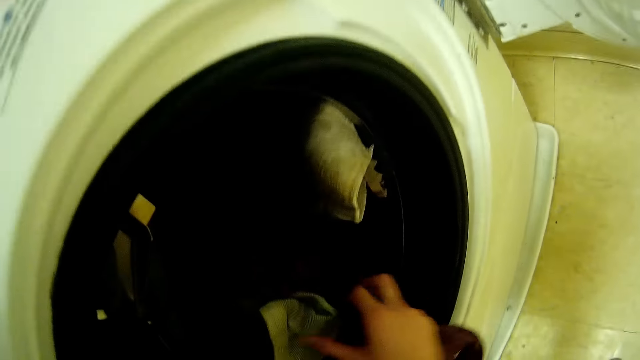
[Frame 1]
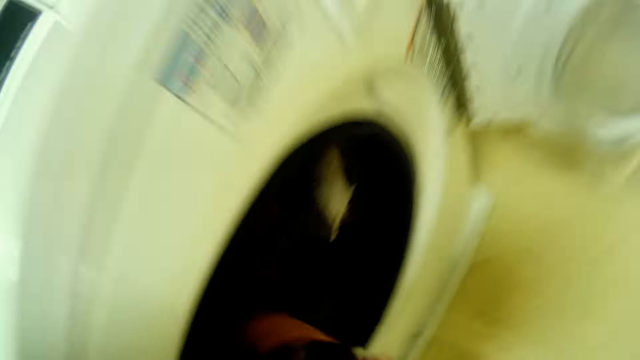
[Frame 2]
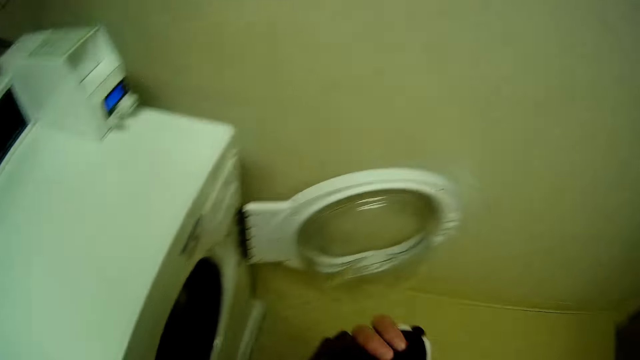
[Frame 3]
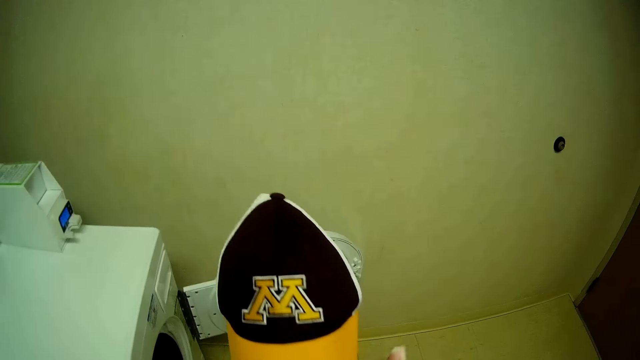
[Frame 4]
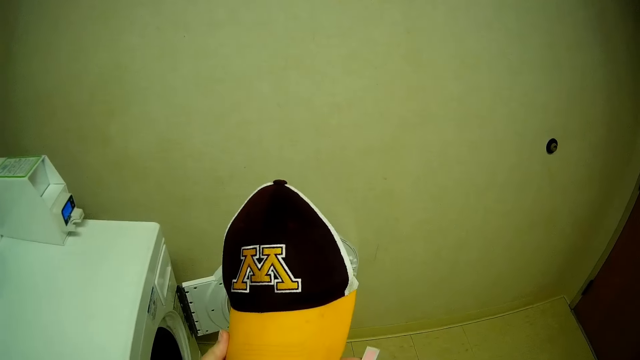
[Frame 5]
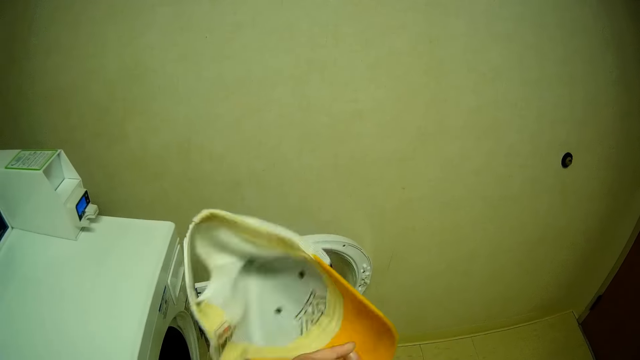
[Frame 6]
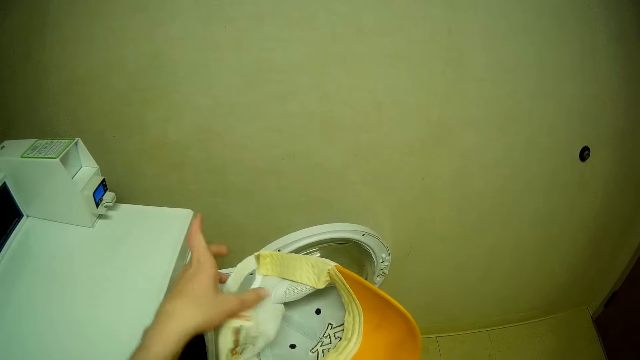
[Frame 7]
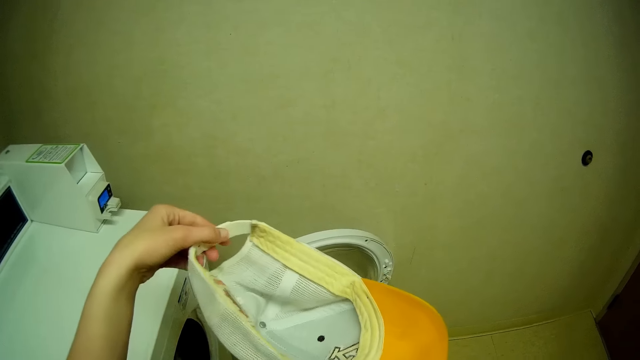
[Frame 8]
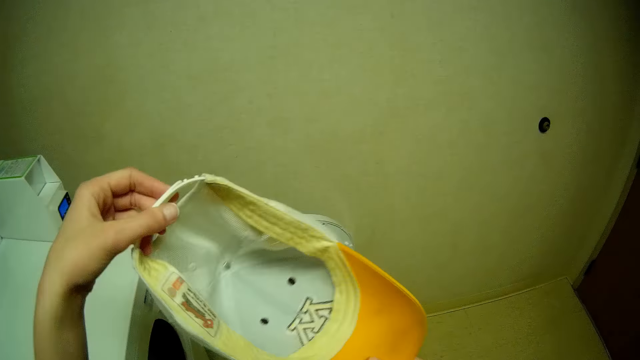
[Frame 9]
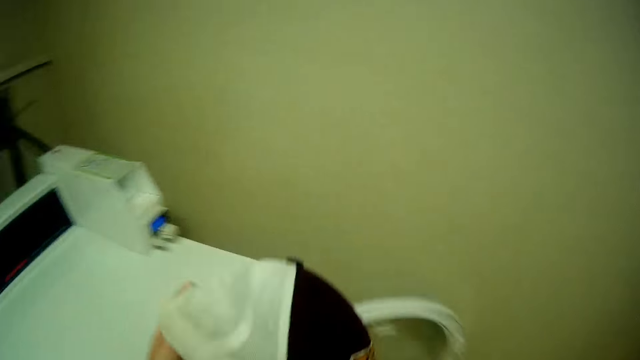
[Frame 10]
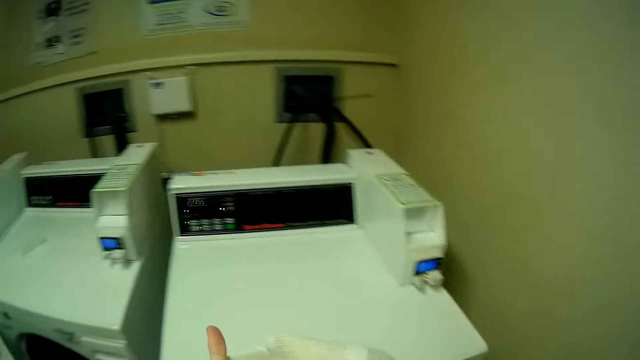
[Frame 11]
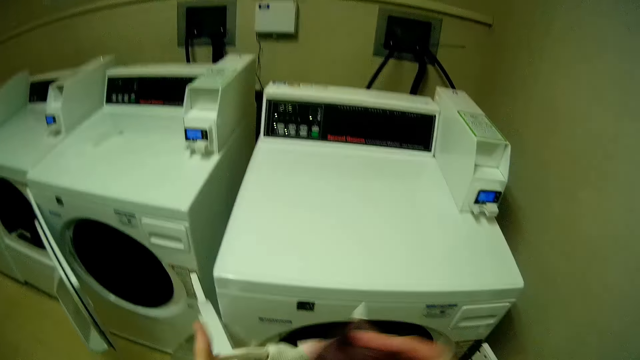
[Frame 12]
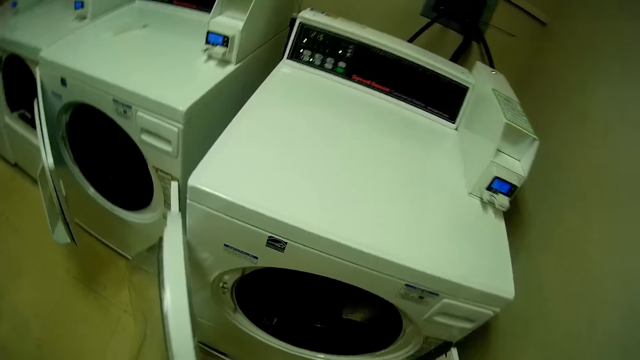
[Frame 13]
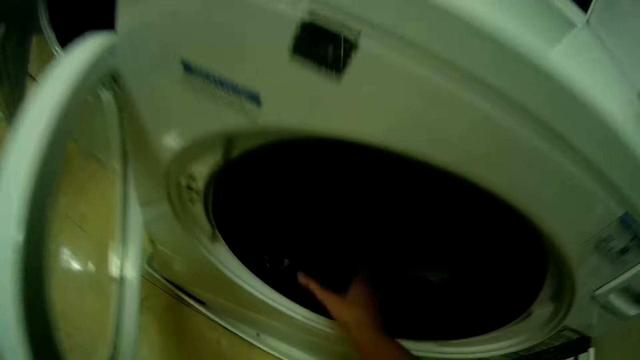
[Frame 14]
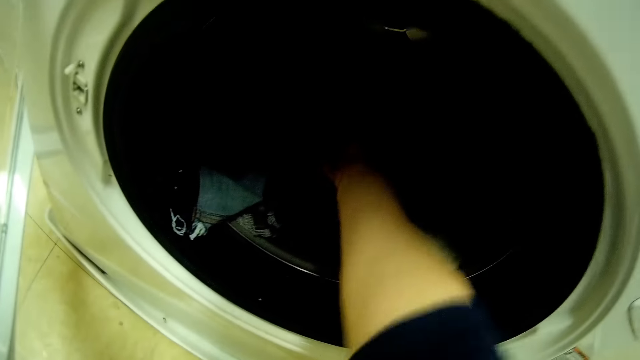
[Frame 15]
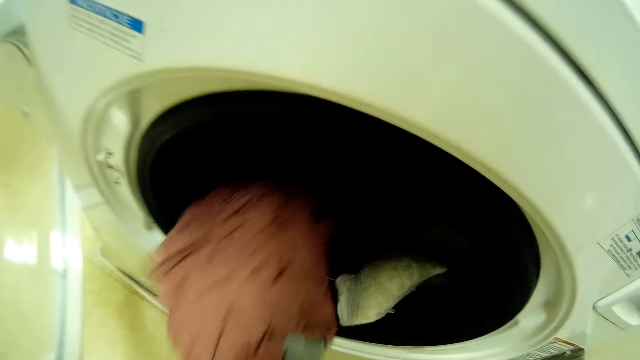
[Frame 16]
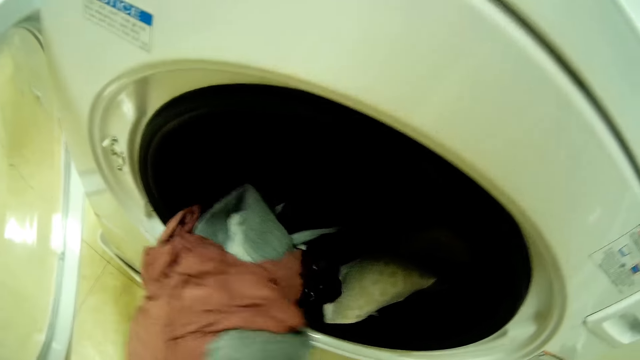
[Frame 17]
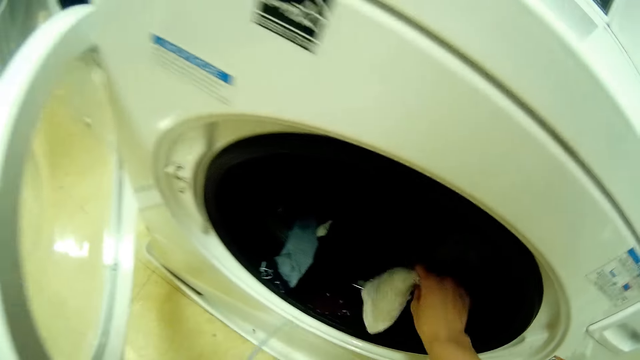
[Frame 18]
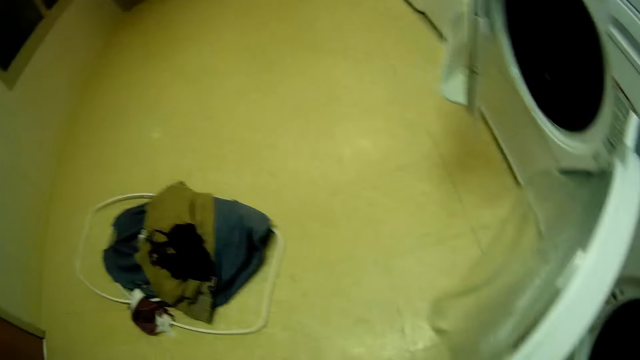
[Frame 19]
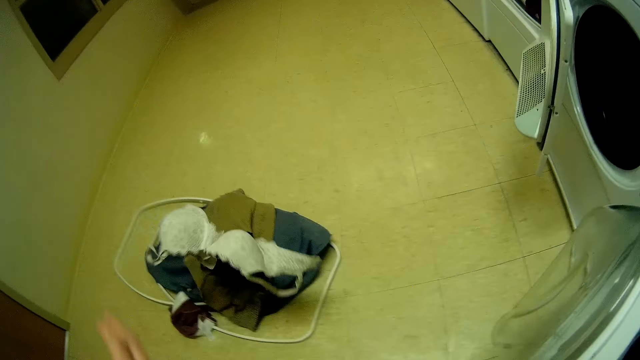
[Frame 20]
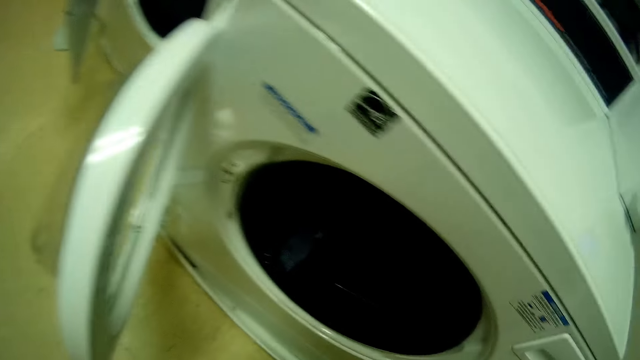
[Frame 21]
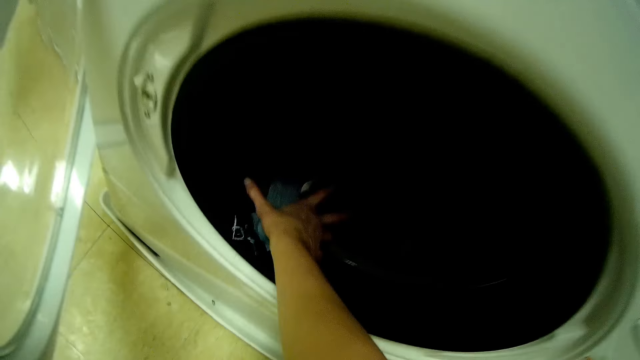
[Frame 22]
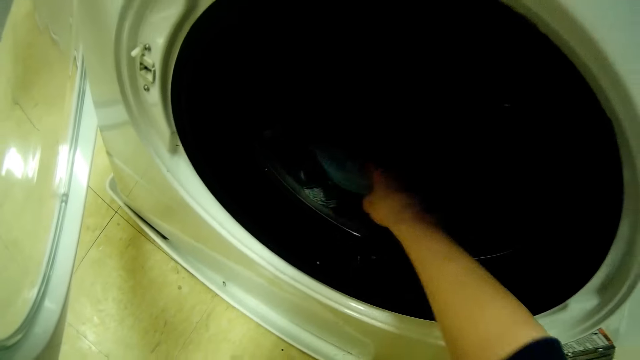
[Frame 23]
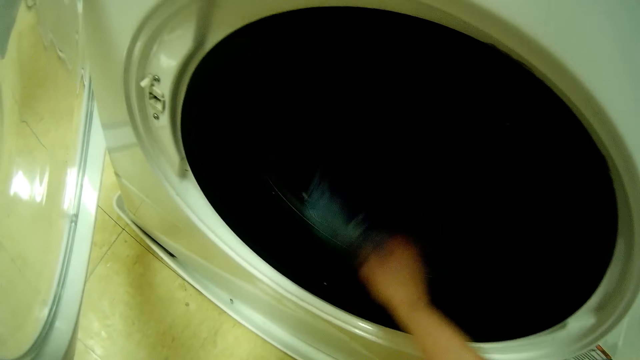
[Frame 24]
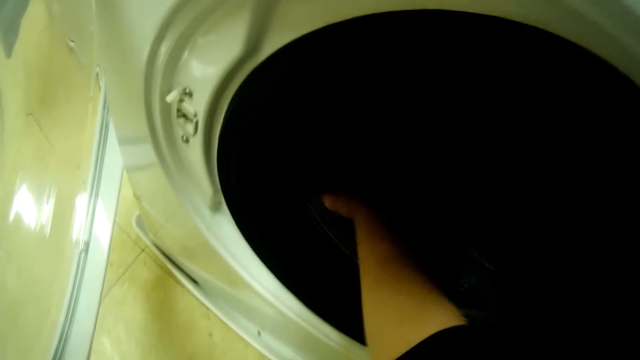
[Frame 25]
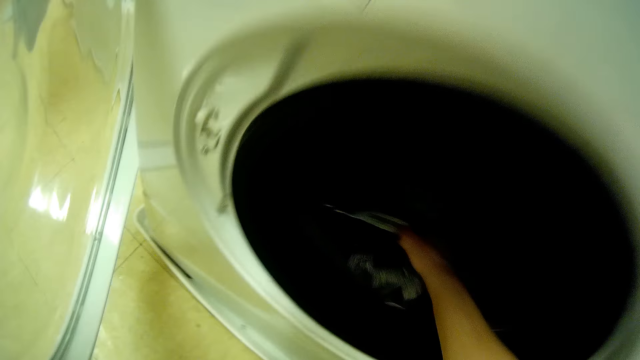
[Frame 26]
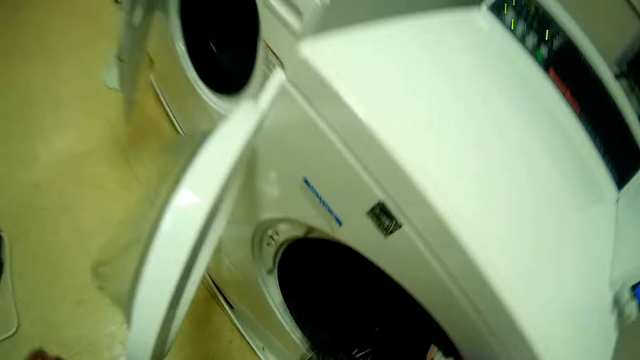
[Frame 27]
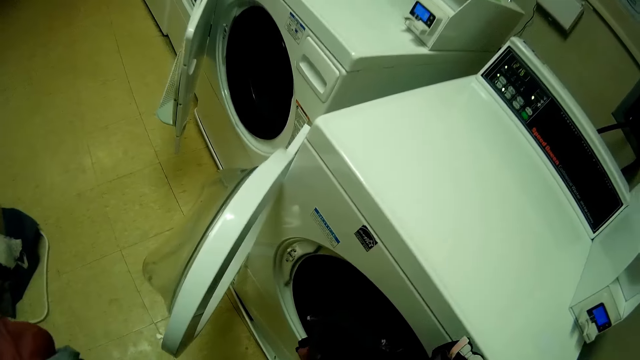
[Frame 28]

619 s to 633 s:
The camera wearer removes her clothes from the washing machine. She stares at the cap. She holds the cap. She looks around. She moves towards the washing machine. She removes her clothes from the washing machine. She throws the bra on the pile of clothes on the floor. She turns towards the machine. She removes her clothes from the washing machine.

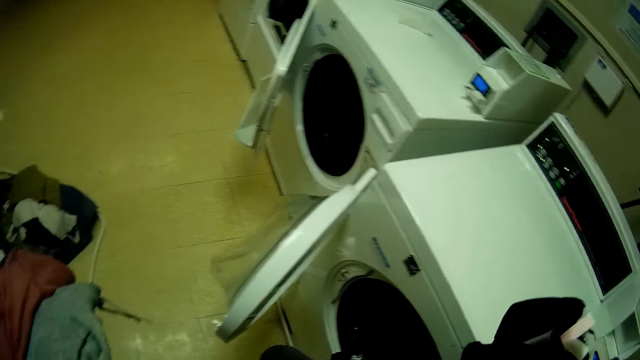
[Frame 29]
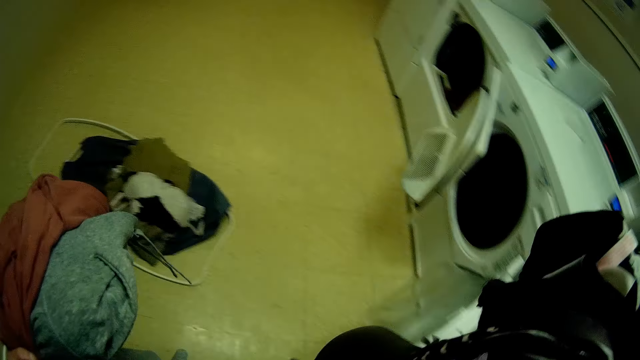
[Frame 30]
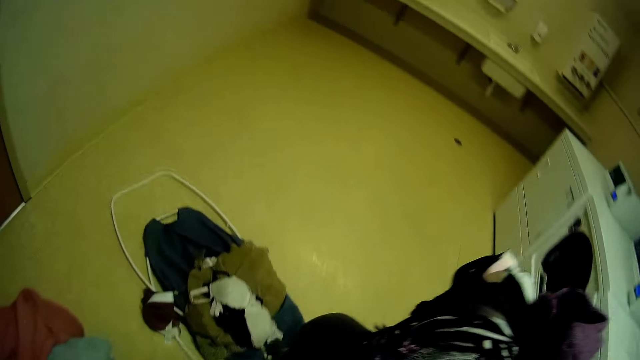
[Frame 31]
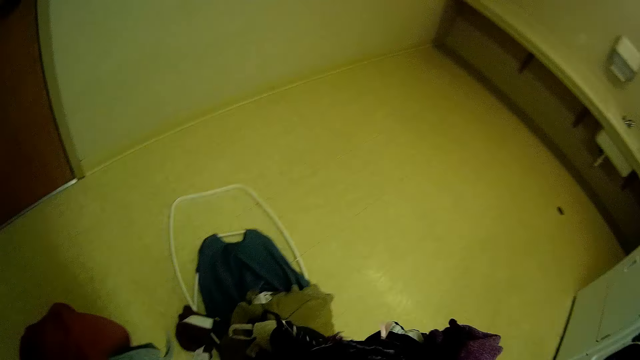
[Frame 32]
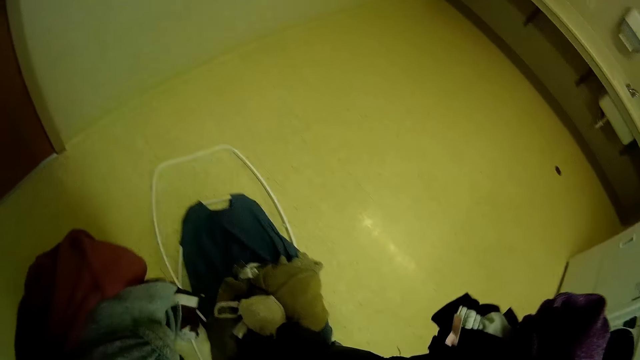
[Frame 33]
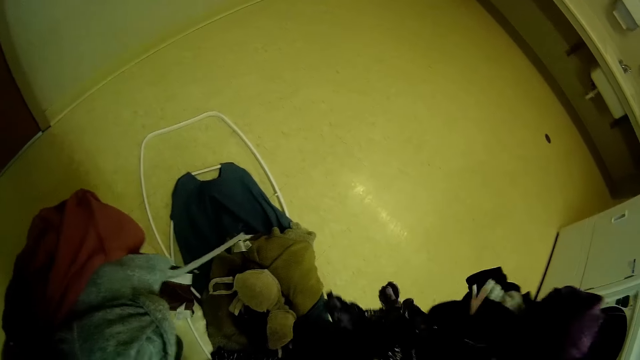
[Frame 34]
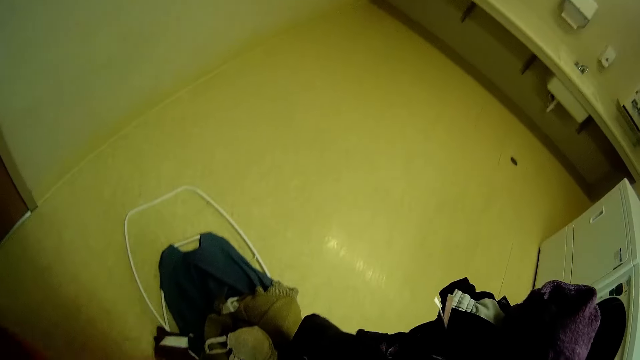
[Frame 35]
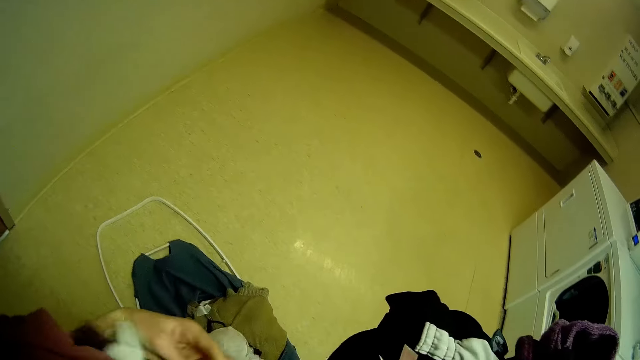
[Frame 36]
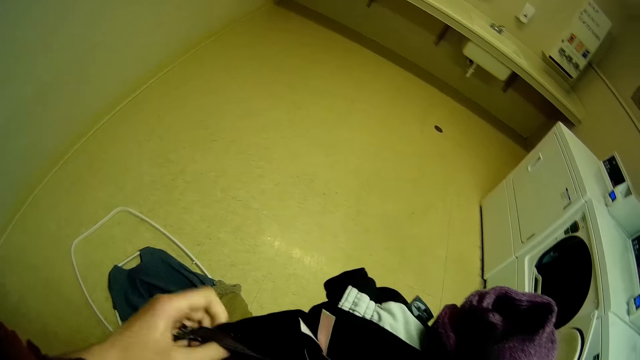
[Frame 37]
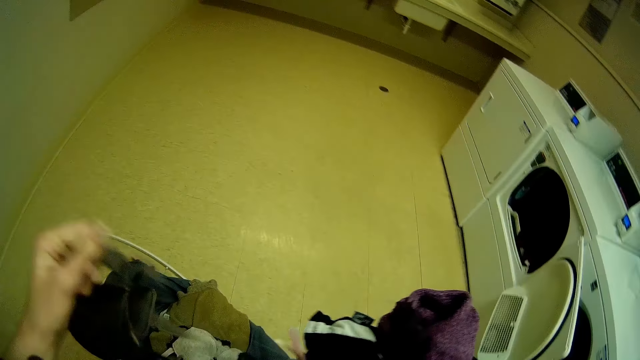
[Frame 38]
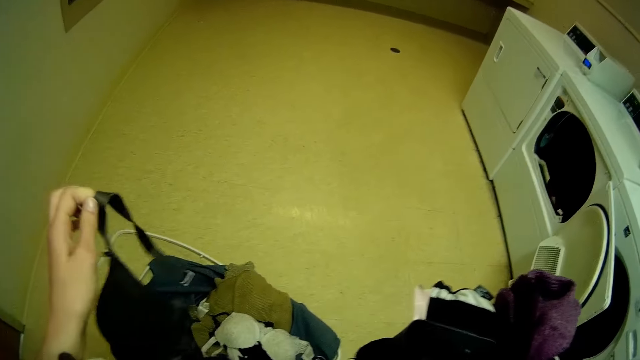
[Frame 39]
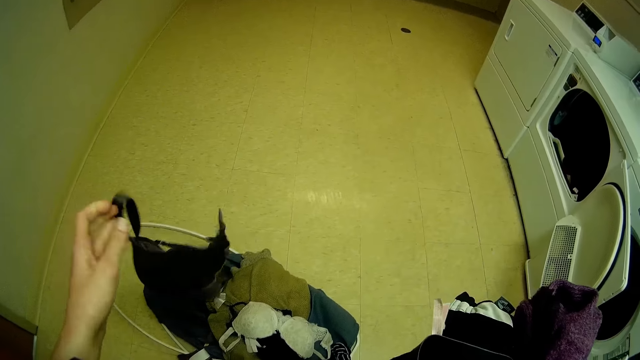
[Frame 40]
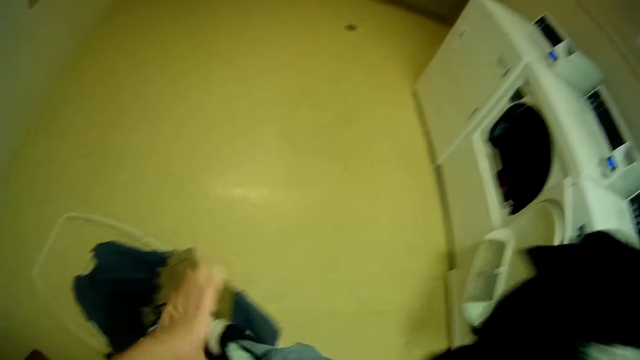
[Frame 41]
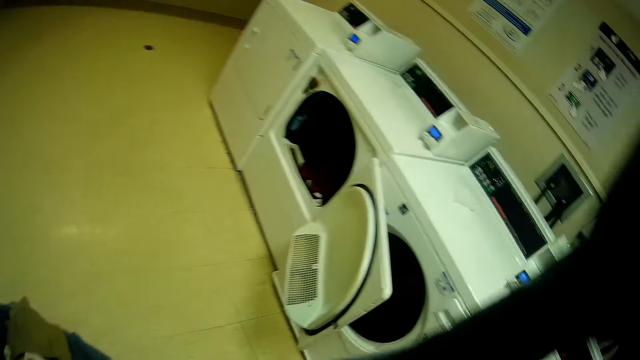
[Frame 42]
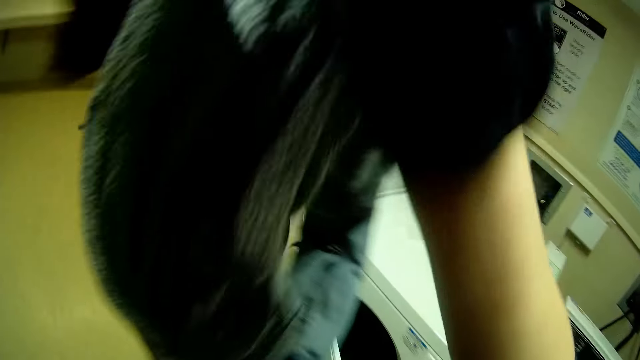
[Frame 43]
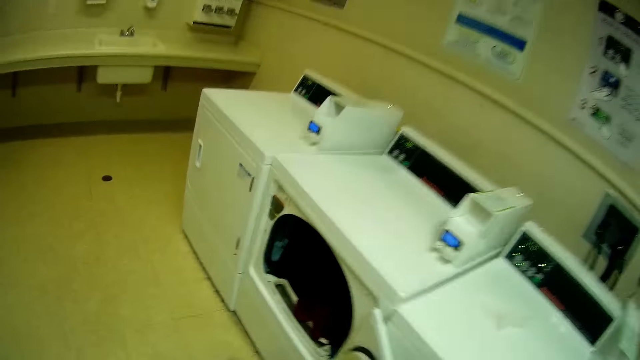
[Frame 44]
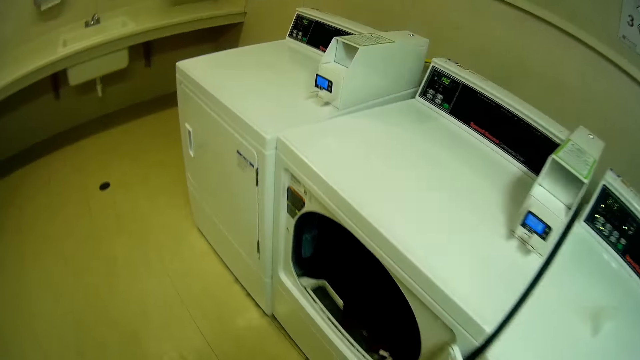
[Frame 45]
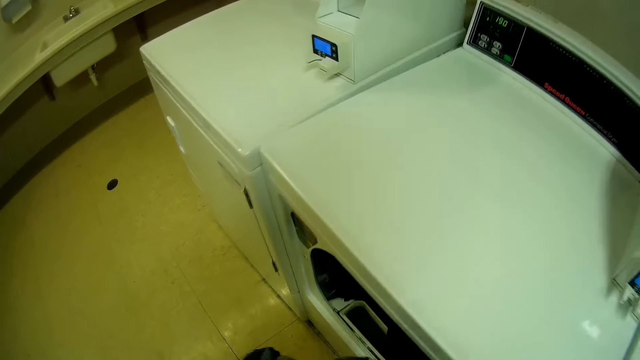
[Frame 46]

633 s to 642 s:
The camera wearer stares at the pile of clothes on the floor. She pulls on her bra with her hand. She throws the bra on the pile of clothes on the floor. She moves towards another washing machine.
